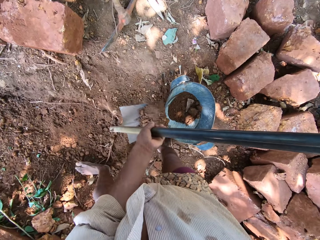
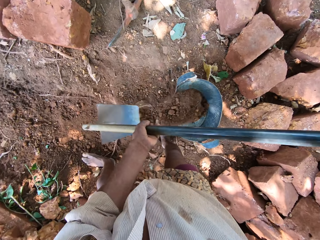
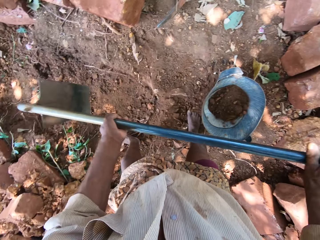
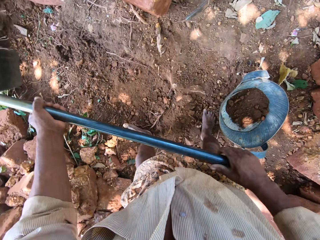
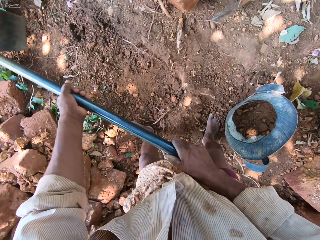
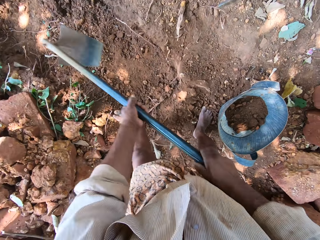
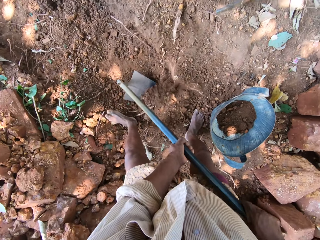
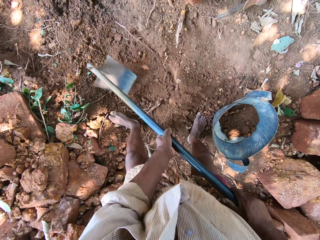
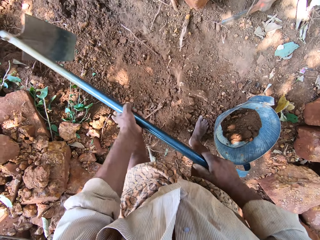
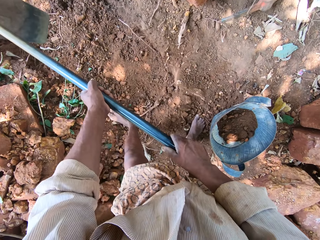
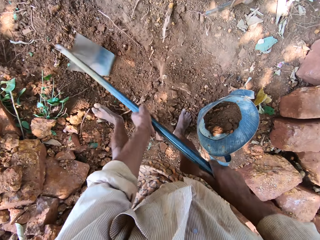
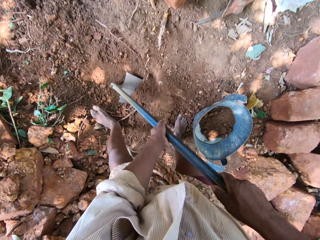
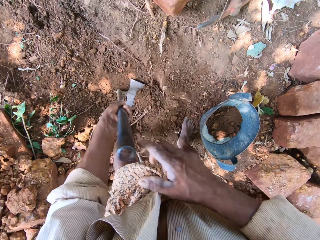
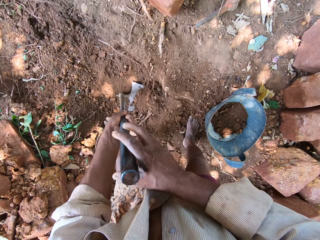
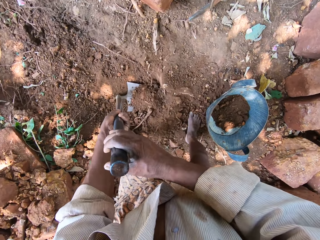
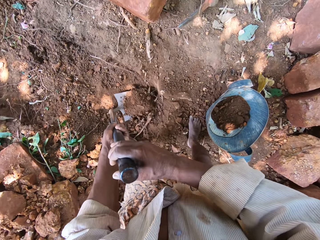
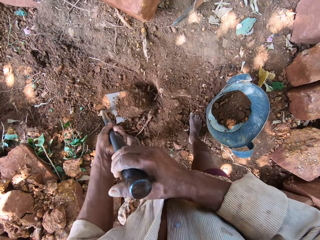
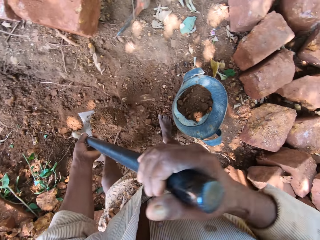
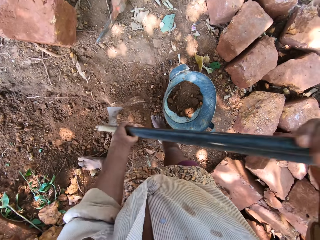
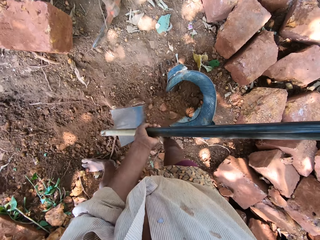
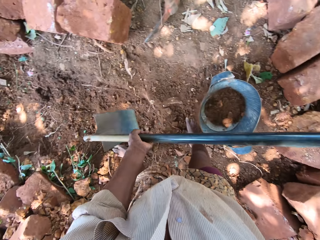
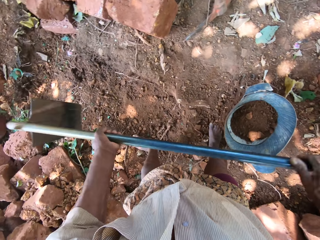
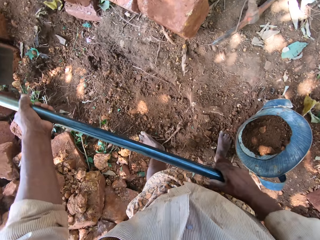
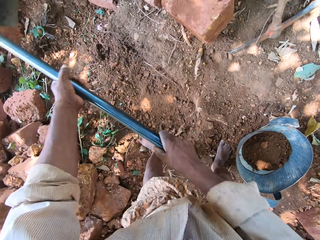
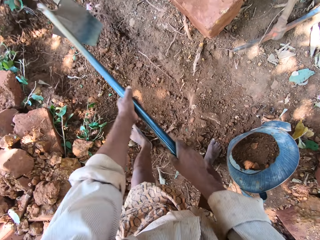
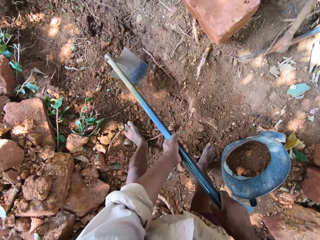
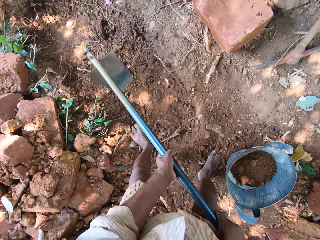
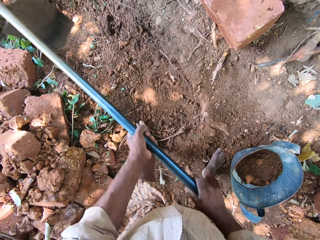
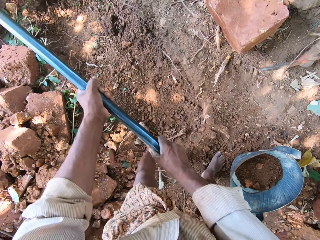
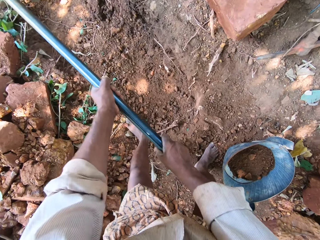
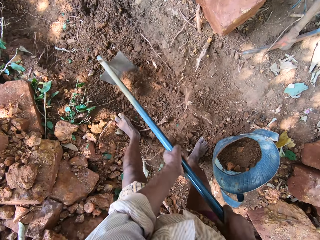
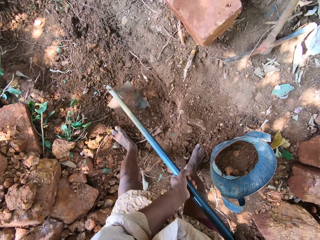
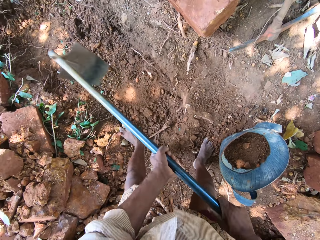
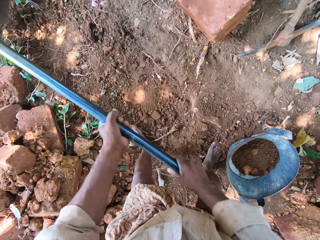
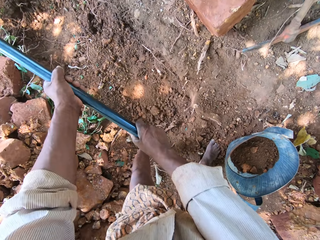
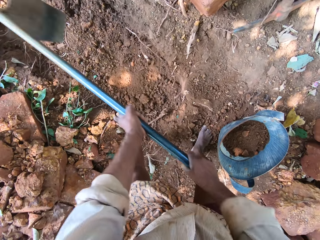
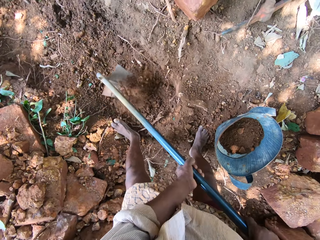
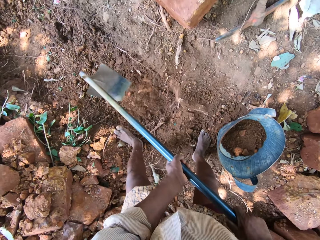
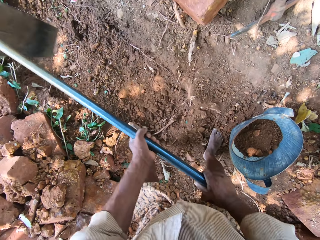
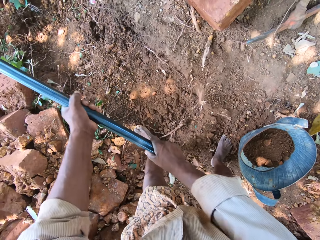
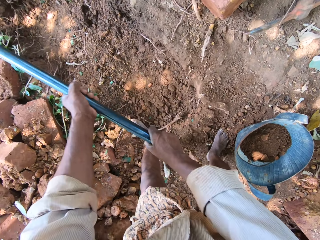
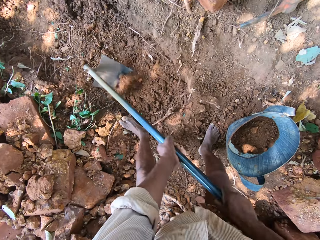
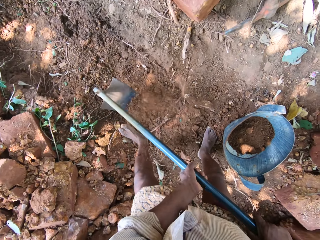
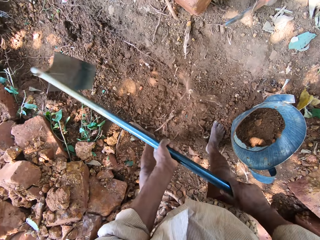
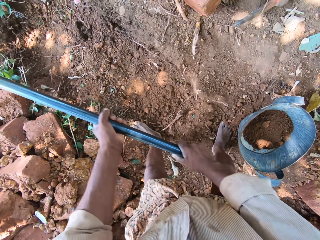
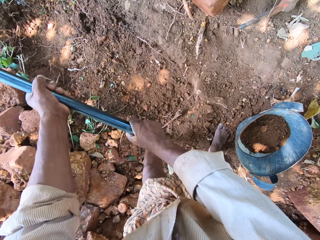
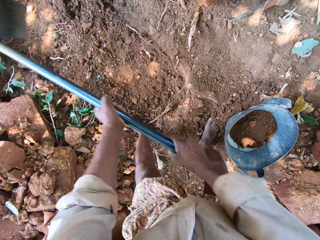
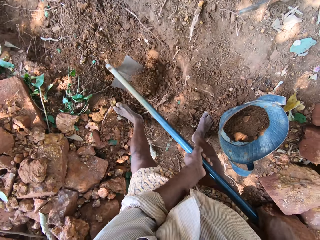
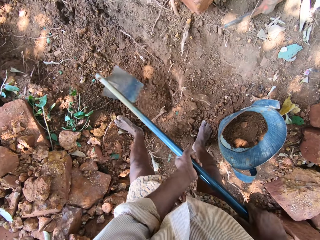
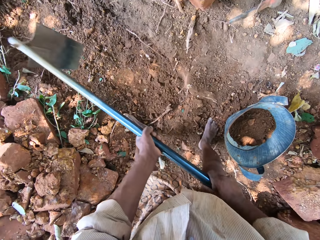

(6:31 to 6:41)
The camera wearer pours soil from the ground into the container or basket with the garden hoe in both hands. They dig. They scoop soil. They put soil in the basket. They dig the ground with the garden hoe in both hands.

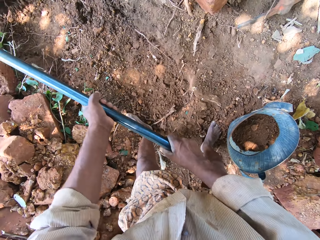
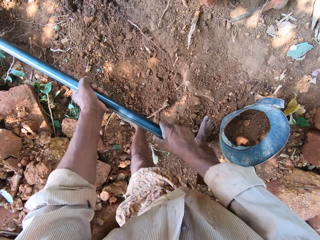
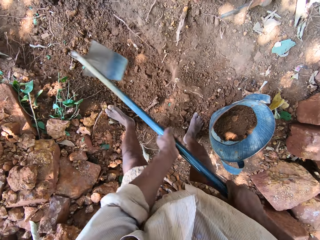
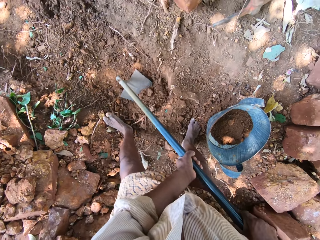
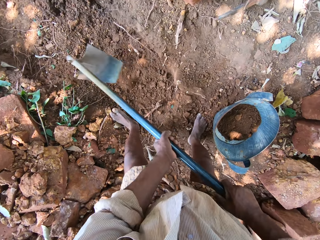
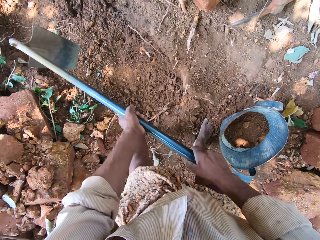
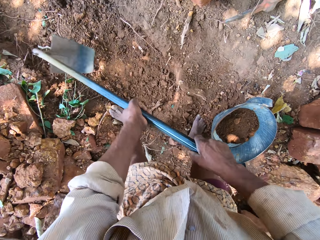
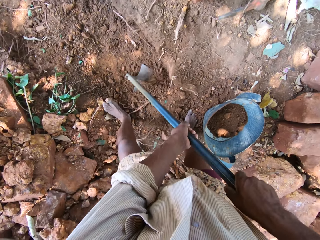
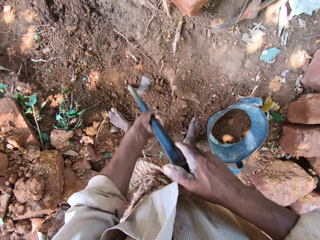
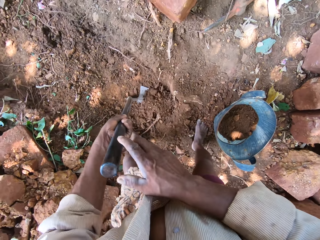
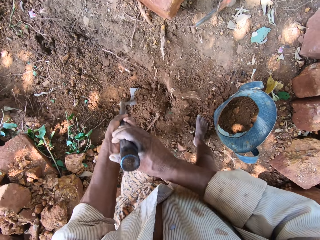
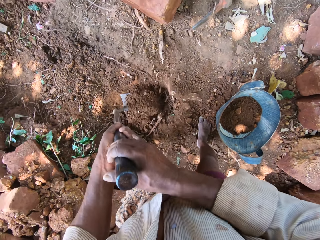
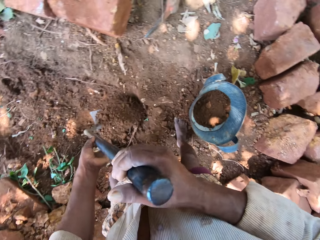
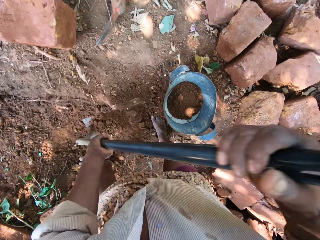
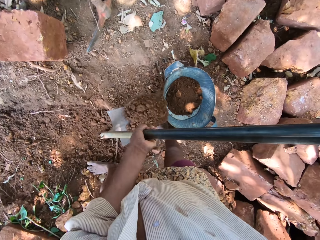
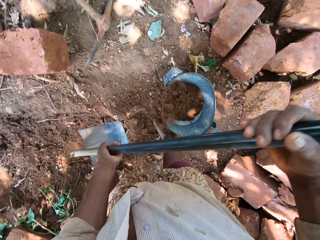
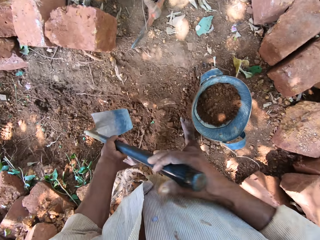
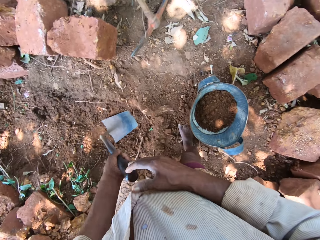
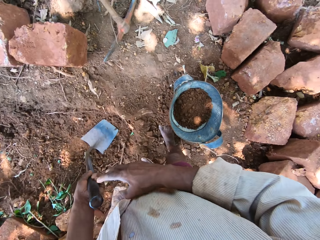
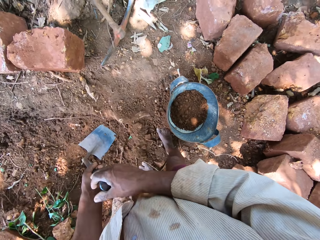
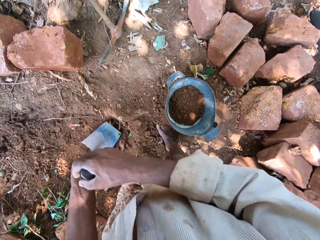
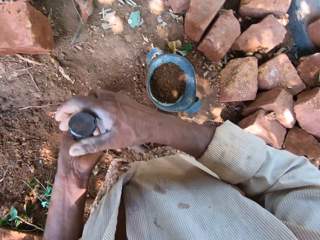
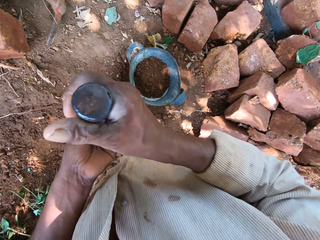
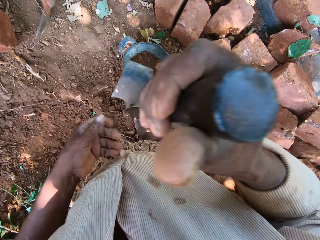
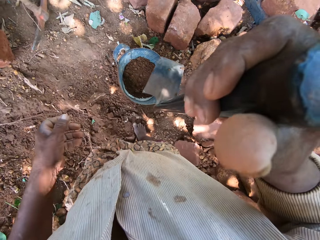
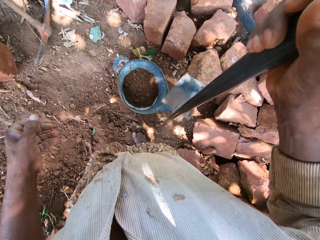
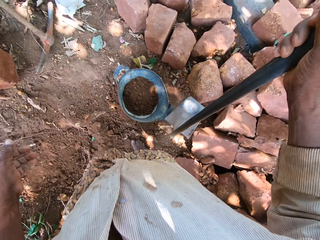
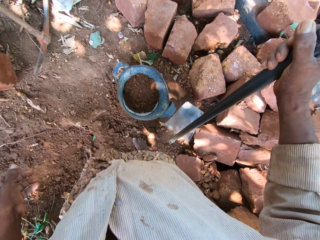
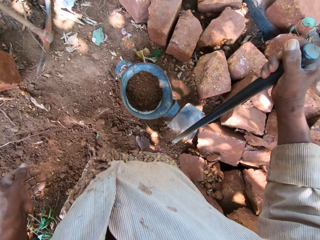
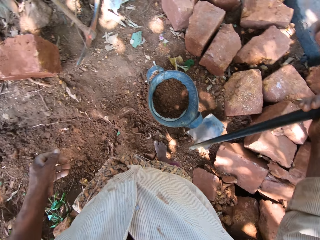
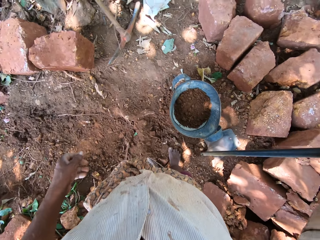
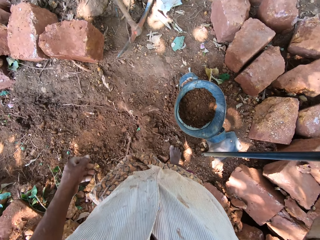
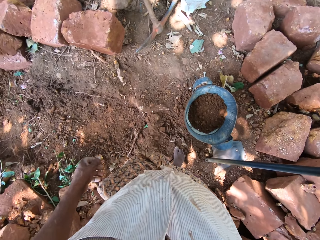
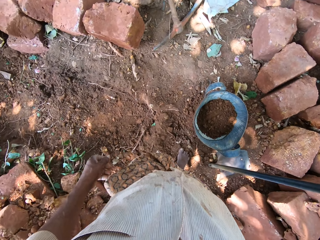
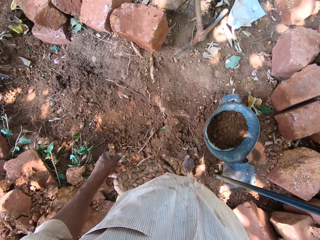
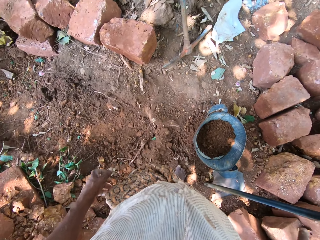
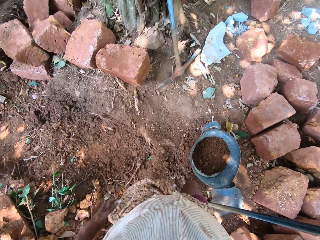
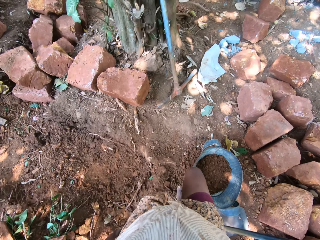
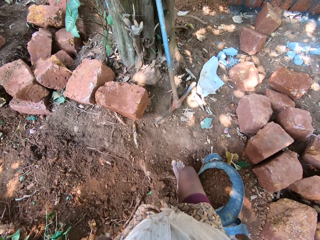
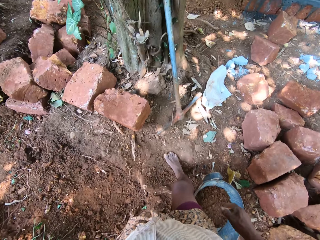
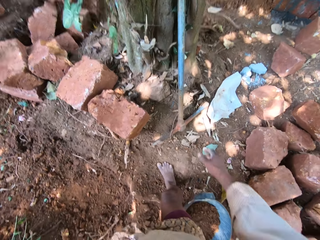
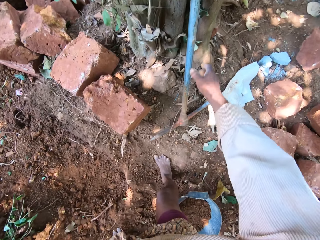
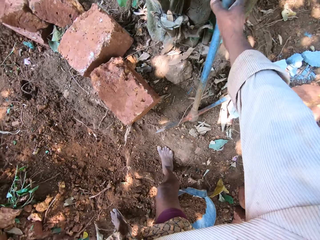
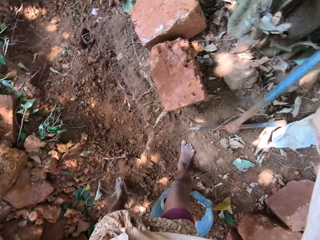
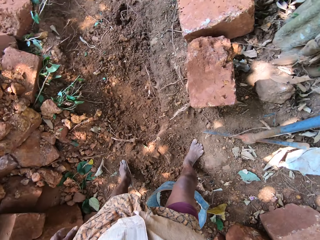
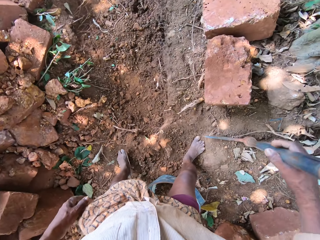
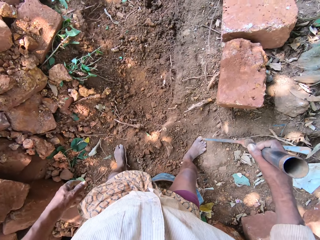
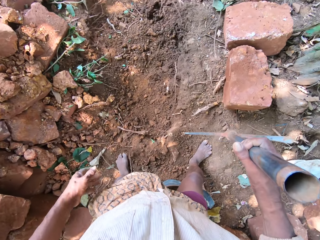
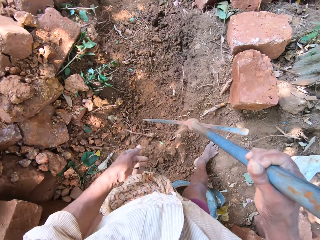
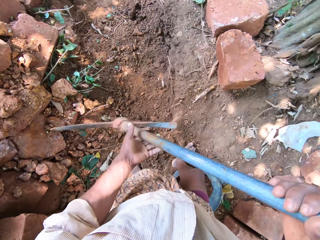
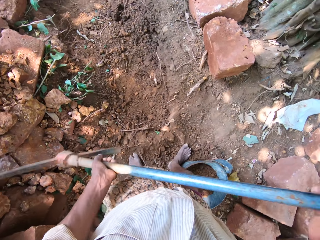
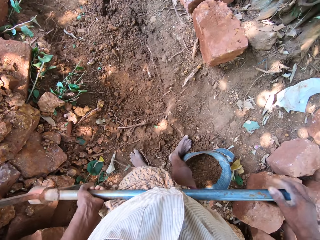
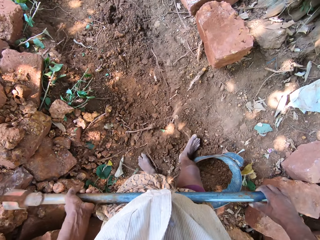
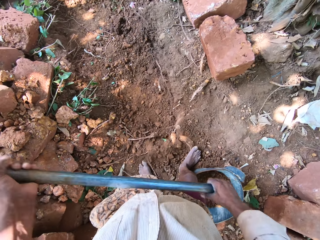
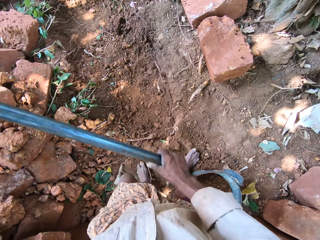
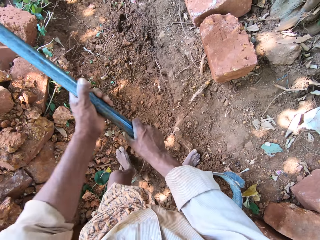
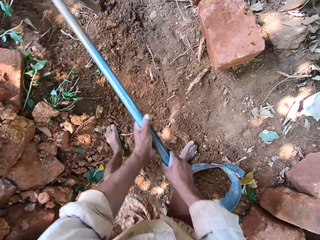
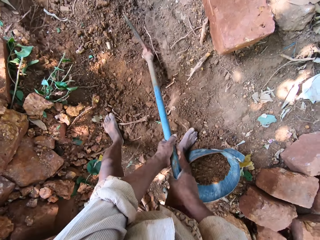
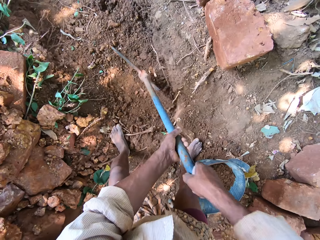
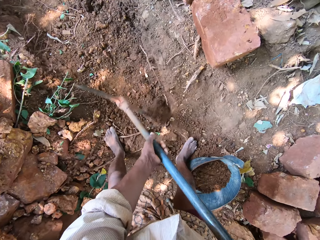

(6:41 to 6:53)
The camera wearer scoops soil. He pours soil from the ground into the container with the garden hoe in both hands. He puts the hoe down. He picks up the hoe. He drops the garden hoe on the ground with his right hand. He moves. He picks a hand digger from the ground with his right hand. He digs the ground with the hand digger using both hands.
